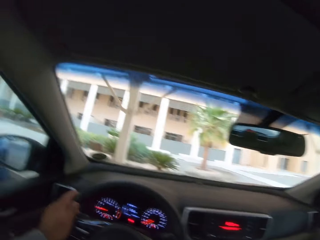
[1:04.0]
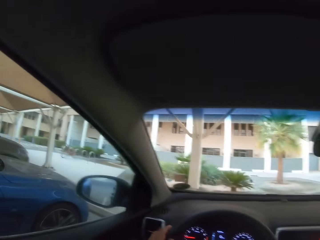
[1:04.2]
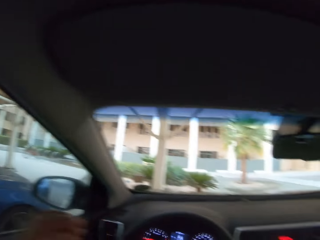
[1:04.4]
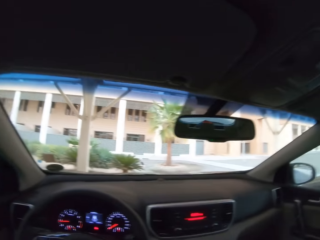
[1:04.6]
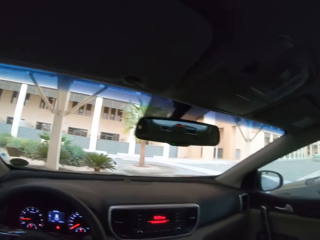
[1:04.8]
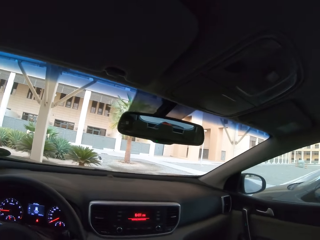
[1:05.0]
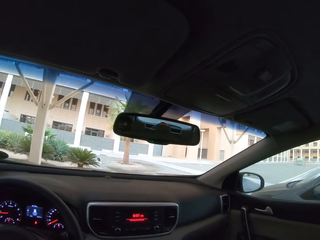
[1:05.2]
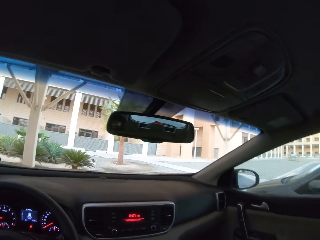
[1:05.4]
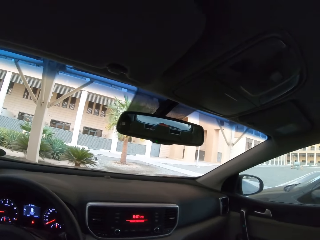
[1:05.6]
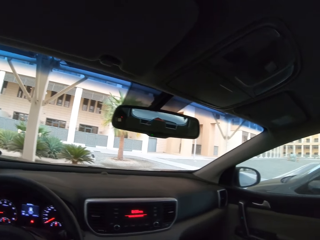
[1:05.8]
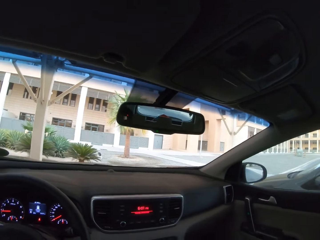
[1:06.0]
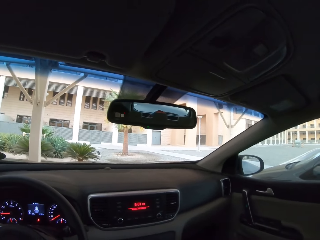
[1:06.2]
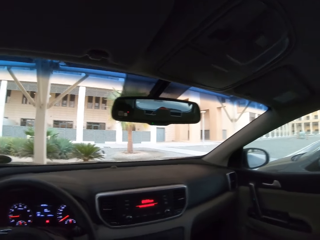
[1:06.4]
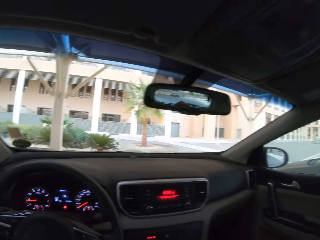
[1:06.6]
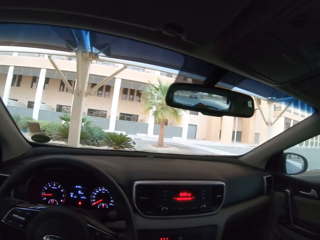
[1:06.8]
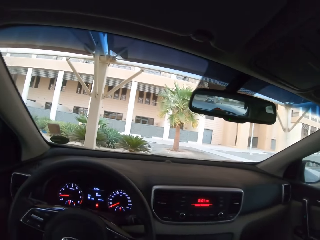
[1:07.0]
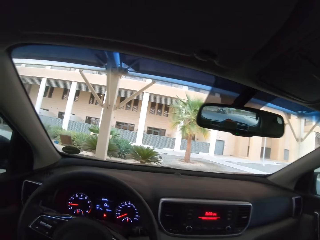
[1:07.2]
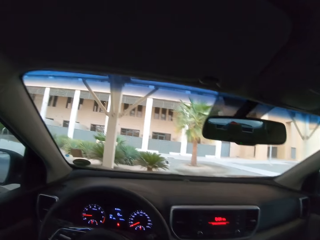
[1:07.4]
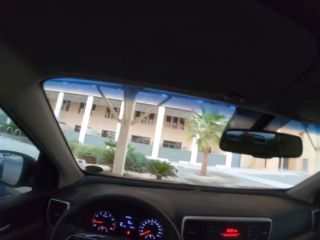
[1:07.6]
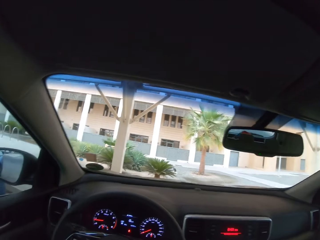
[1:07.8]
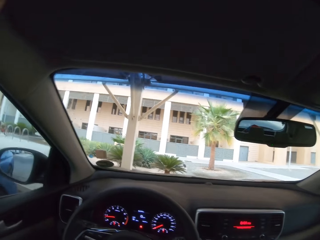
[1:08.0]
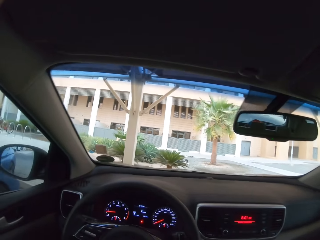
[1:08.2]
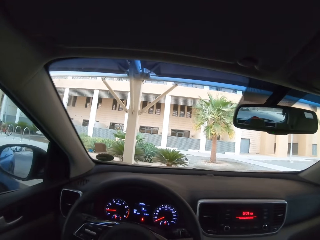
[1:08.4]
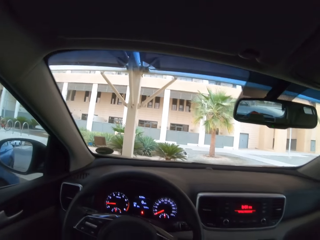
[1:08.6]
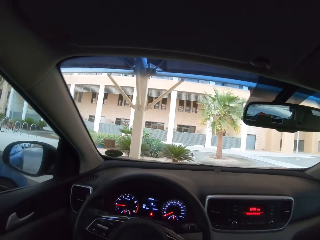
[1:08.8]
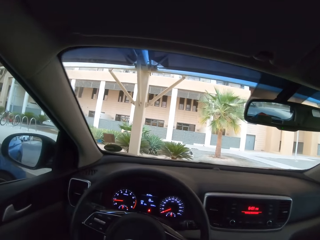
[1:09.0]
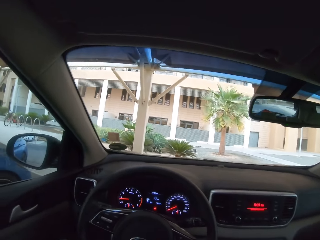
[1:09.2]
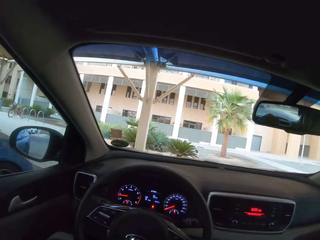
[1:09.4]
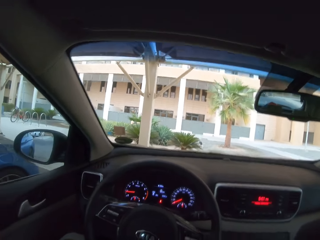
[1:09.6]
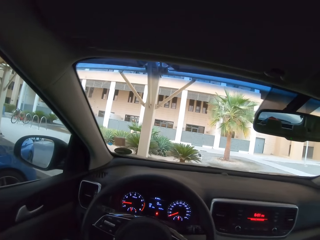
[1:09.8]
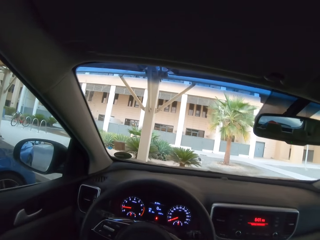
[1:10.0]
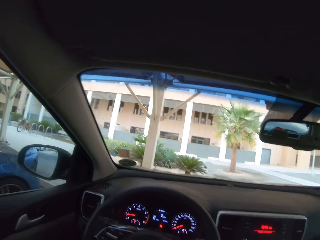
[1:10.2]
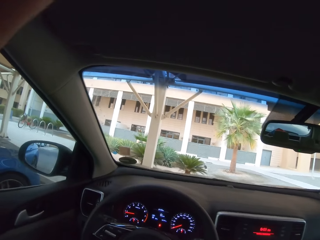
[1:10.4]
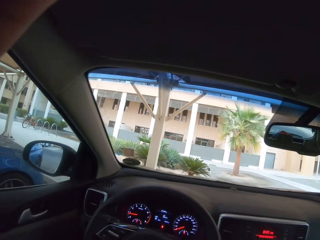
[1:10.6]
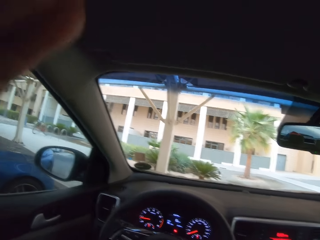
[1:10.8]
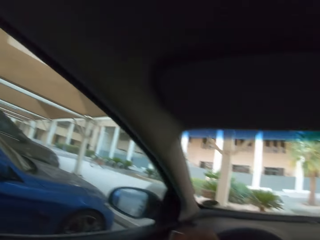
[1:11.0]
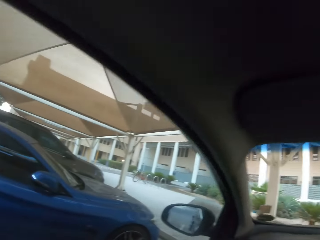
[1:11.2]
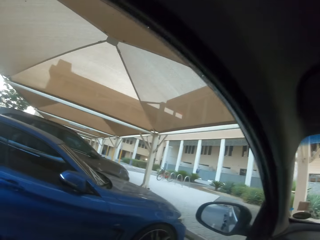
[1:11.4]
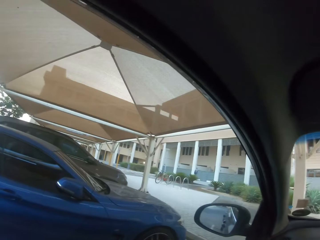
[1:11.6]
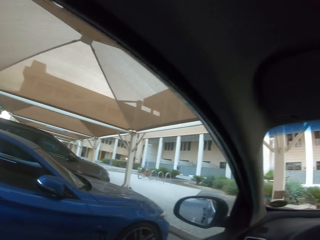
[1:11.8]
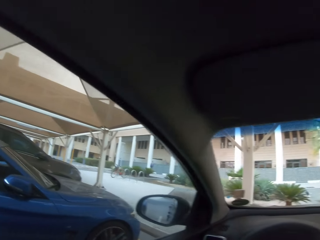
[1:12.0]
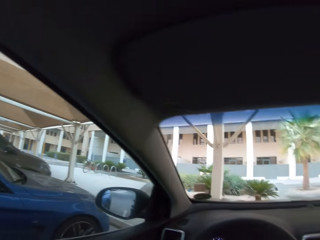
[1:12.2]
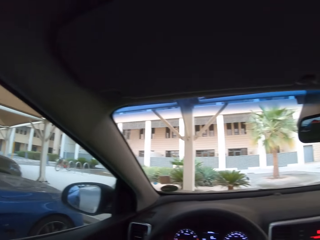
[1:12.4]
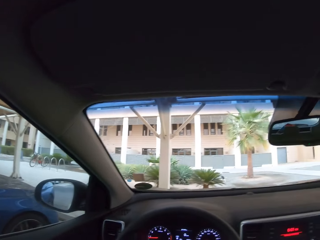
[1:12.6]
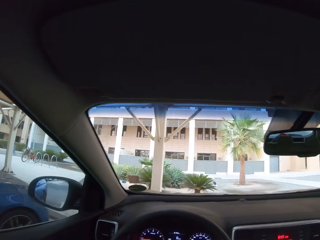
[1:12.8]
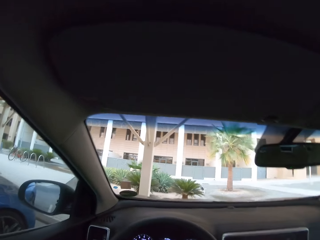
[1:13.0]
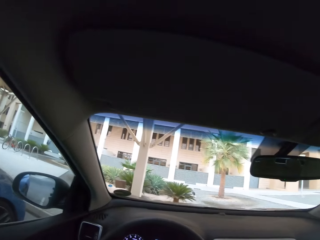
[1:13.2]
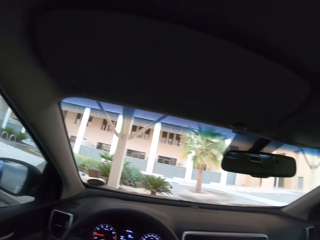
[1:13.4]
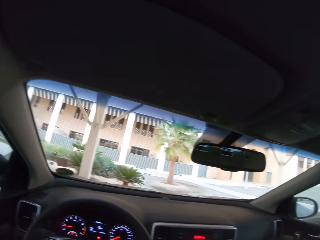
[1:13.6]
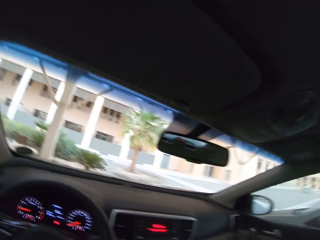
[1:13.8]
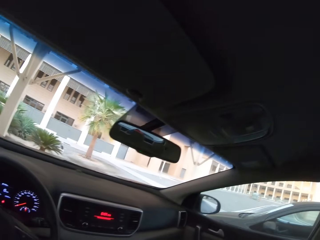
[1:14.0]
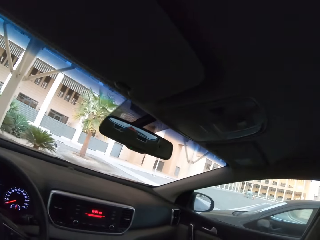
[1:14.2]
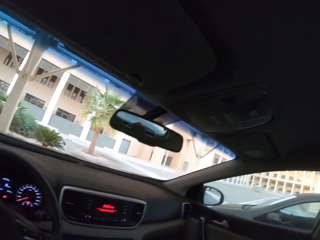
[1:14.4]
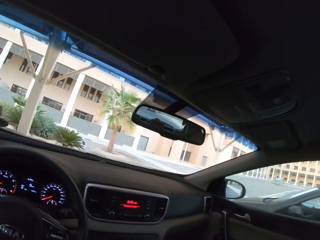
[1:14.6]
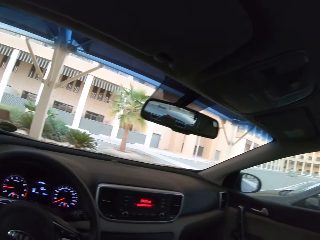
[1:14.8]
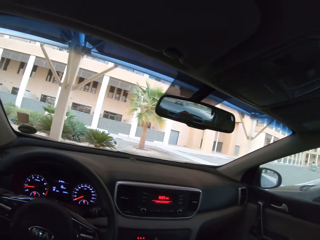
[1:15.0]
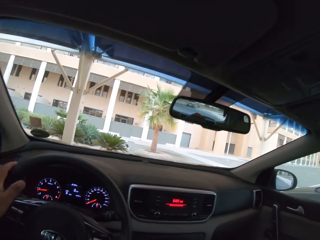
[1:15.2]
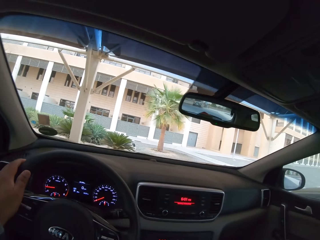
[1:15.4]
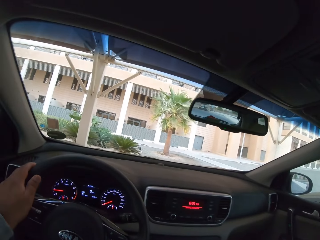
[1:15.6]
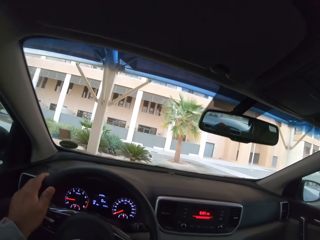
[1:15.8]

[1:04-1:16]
The camera wearer drives out of the parking area. They drive the car on the road.

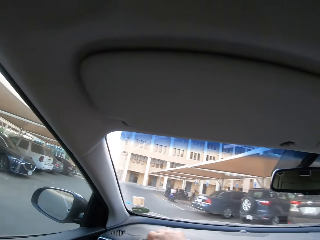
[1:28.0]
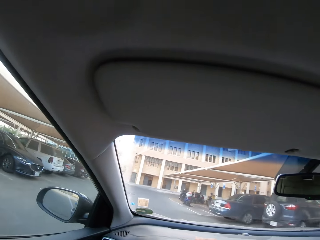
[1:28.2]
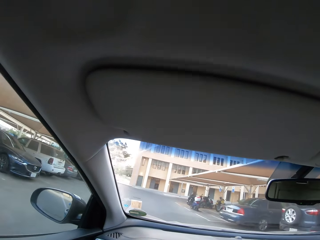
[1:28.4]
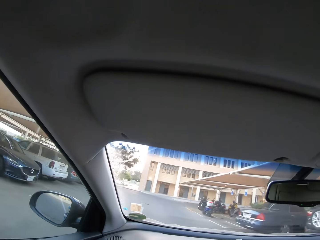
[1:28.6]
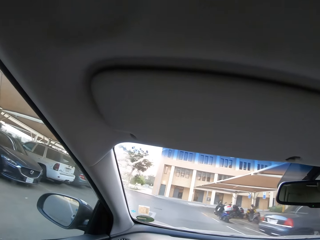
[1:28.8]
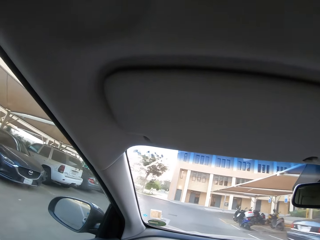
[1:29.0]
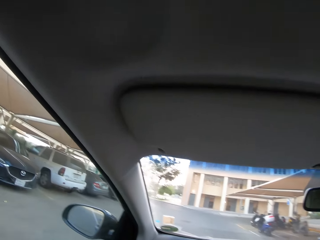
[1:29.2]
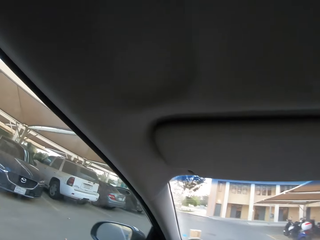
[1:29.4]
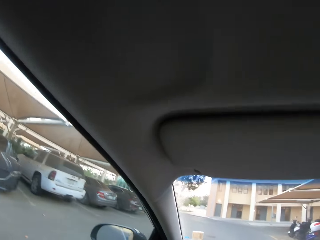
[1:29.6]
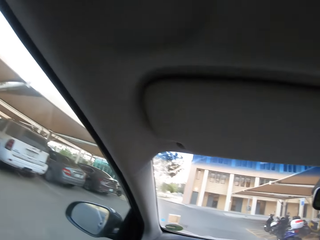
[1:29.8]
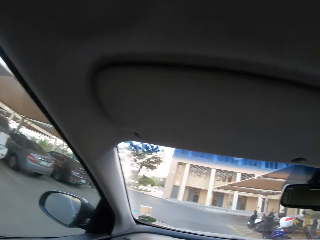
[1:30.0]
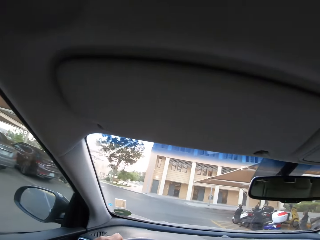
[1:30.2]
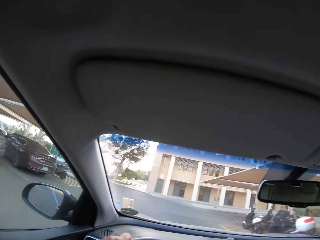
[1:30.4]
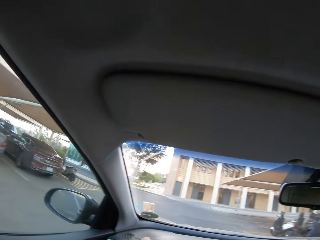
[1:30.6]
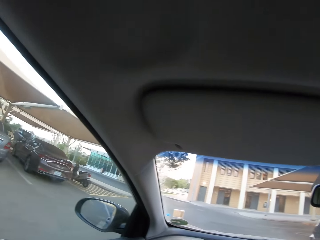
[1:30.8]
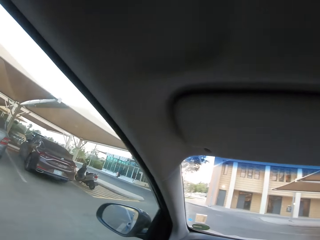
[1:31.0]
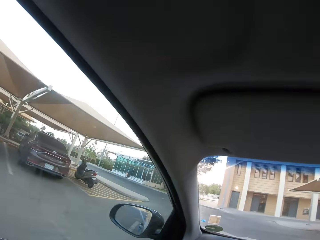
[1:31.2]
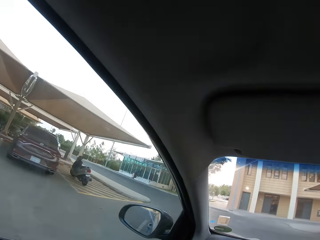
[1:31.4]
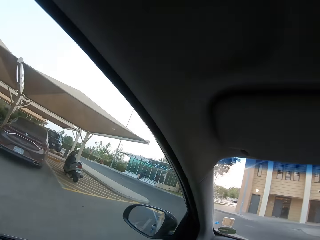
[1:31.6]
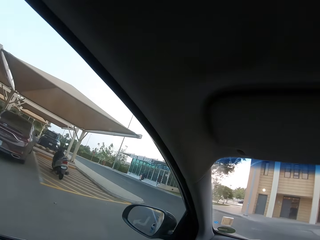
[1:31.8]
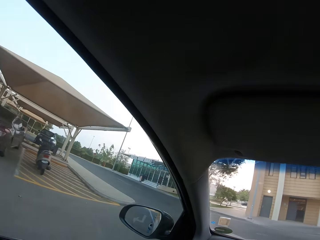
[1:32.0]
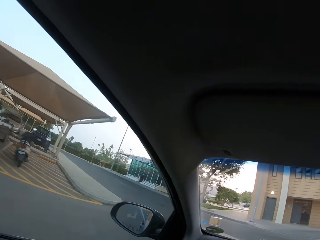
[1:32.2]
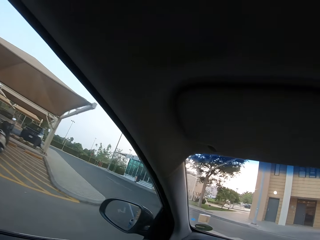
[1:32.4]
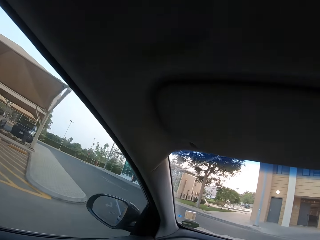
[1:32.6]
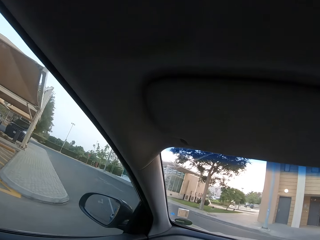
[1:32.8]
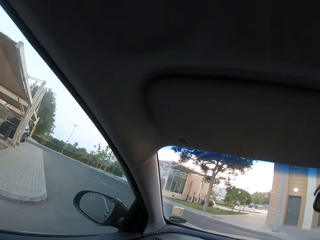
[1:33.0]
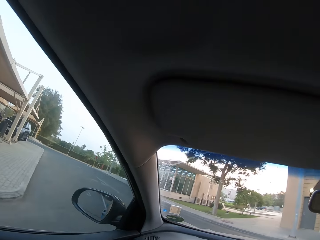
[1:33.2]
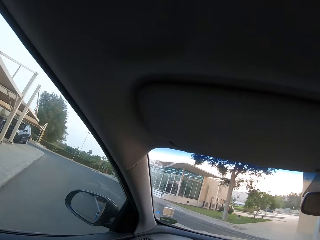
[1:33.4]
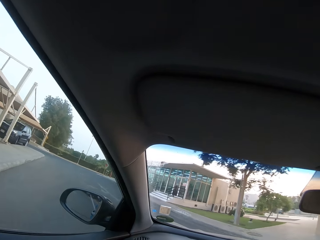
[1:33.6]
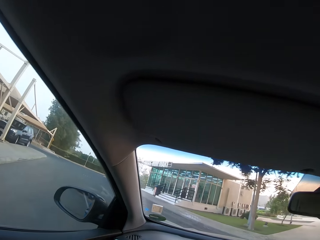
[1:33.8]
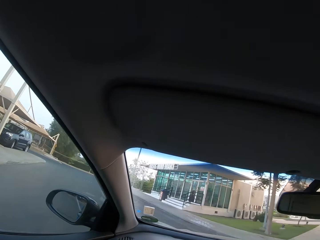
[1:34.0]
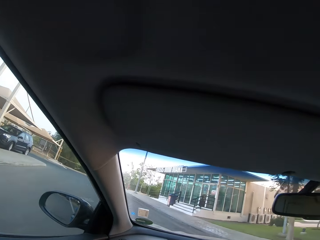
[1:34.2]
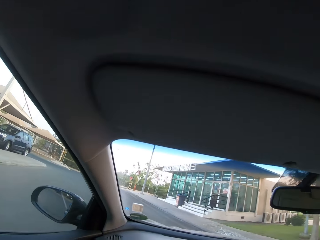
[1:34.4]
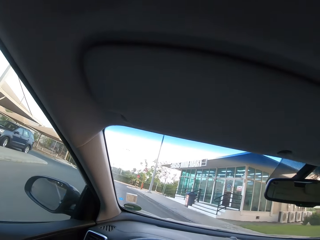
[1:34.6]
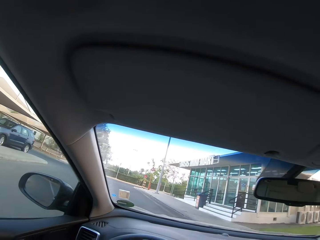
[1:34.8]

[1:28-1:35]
The camera wearer drives.

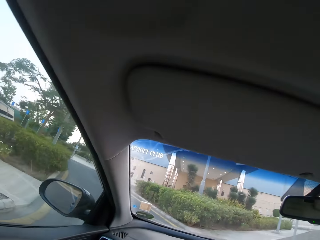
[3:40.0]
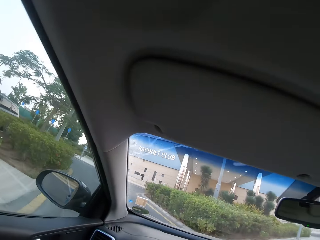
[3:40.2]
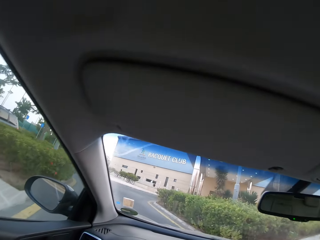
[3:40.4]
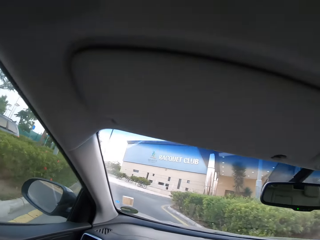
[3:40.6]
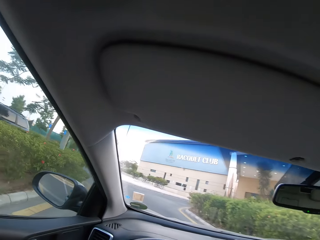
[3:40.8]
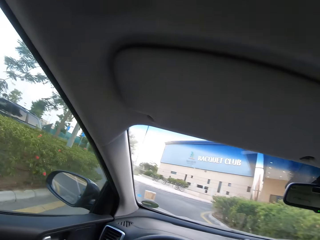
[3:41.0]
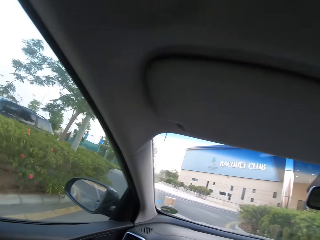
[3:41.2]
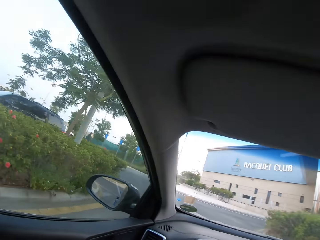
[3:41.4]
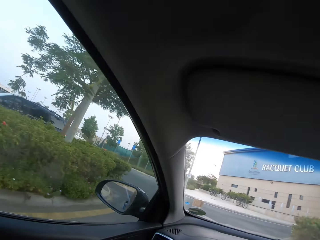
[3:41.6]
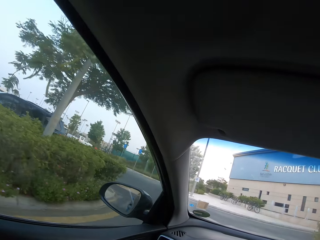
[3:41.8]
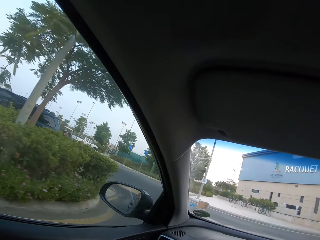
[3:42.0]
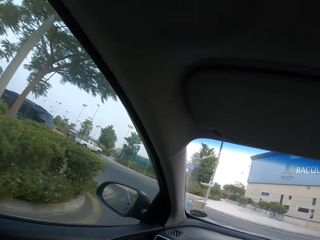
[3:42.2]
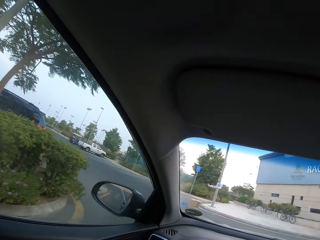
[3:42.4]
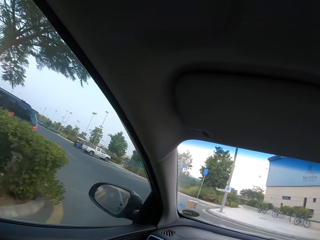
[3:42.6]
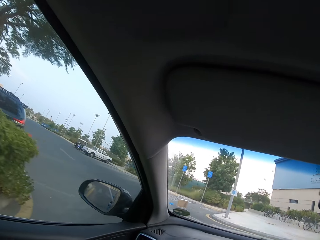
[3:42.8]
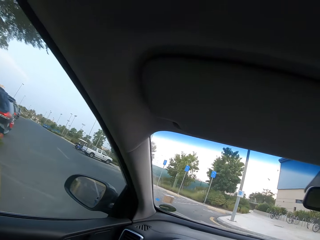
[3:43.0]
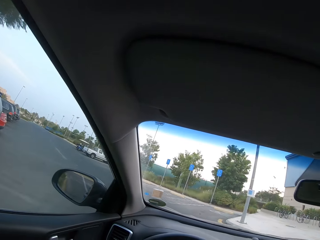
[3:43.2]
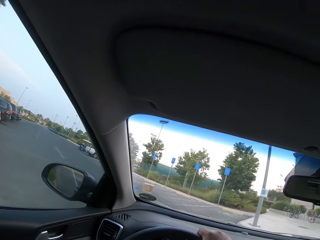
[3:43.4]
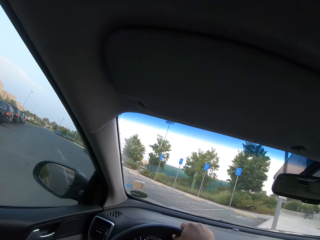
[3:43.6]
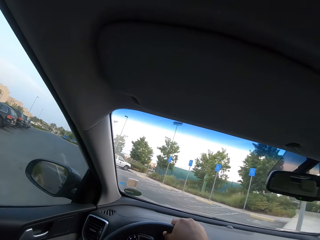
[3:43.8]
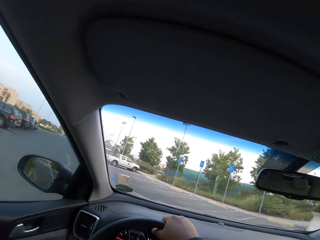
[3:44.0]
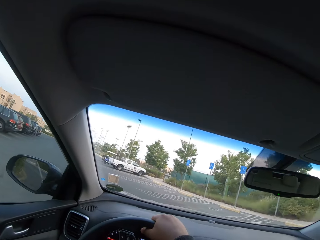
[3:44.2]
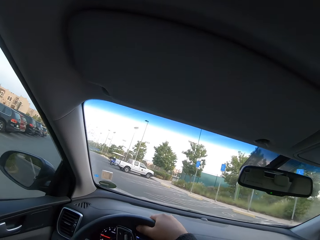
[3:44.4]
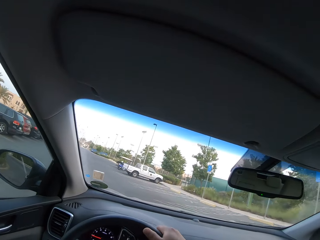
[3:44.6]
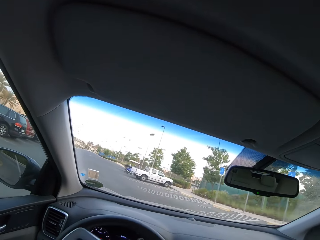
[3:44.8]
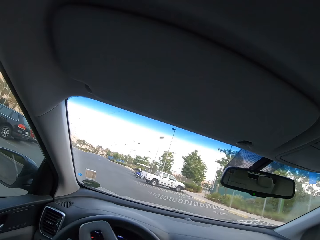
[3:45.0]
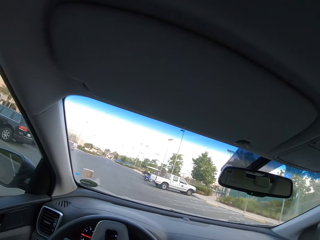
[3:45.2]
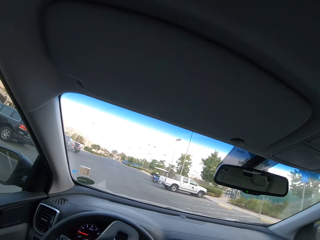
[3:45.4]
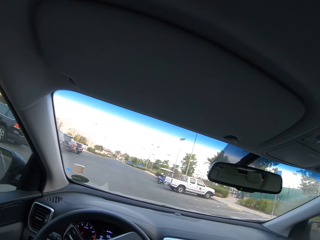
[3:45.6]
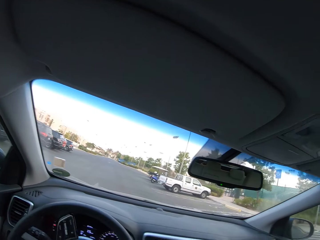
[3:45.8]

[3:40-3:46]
The camera wearer branches.
